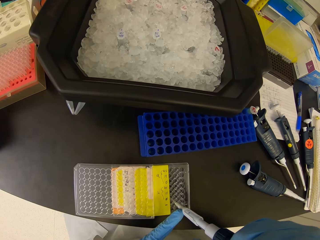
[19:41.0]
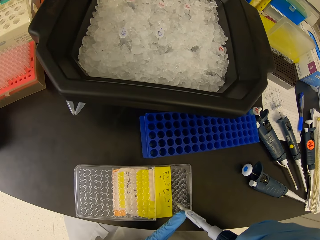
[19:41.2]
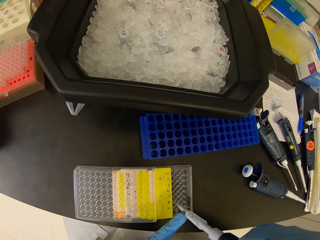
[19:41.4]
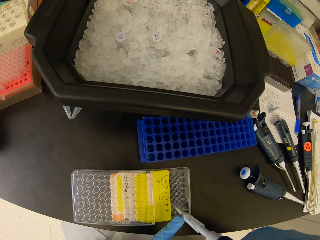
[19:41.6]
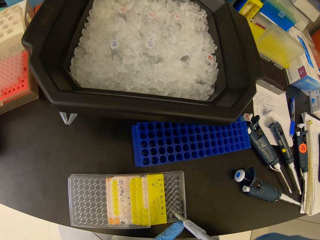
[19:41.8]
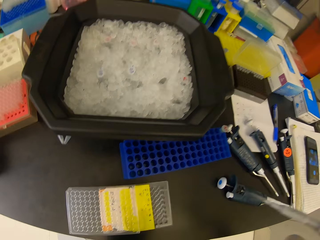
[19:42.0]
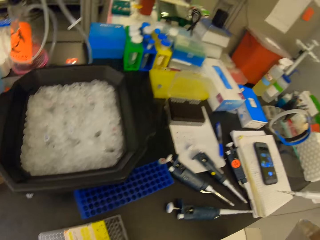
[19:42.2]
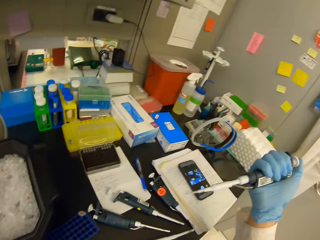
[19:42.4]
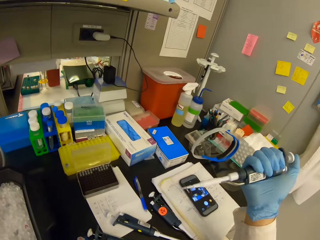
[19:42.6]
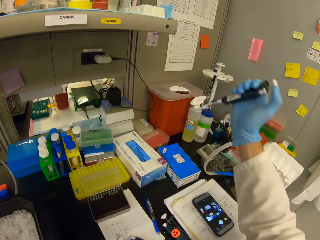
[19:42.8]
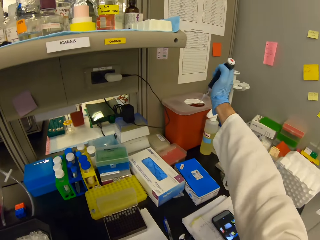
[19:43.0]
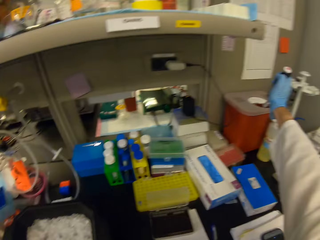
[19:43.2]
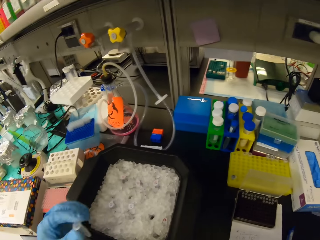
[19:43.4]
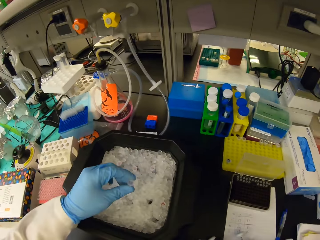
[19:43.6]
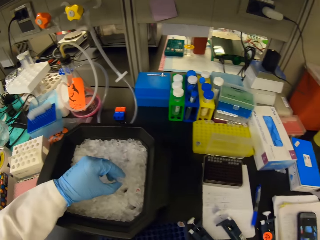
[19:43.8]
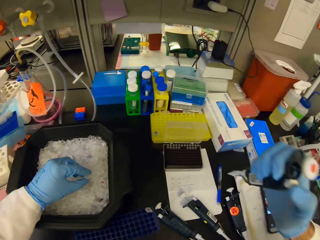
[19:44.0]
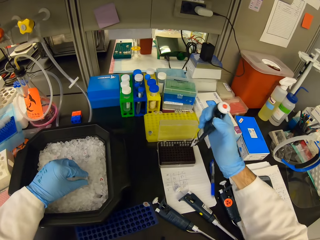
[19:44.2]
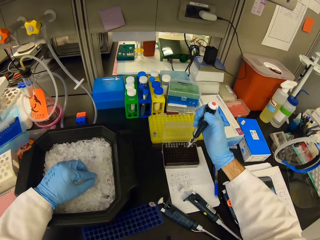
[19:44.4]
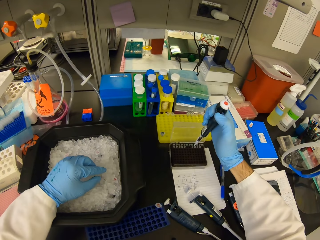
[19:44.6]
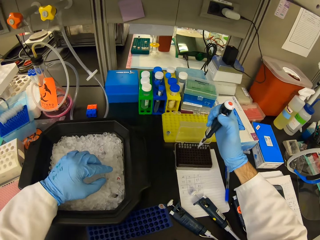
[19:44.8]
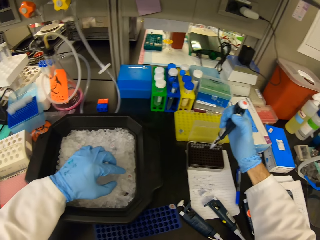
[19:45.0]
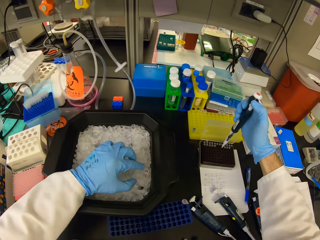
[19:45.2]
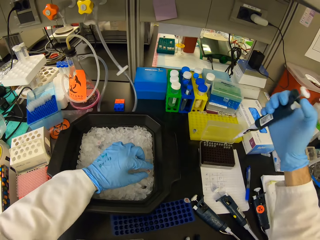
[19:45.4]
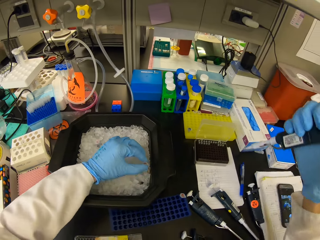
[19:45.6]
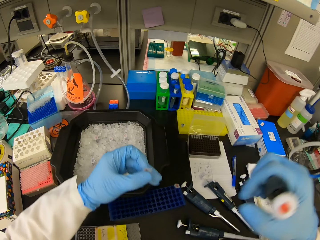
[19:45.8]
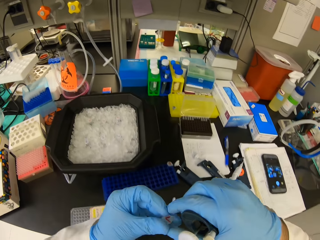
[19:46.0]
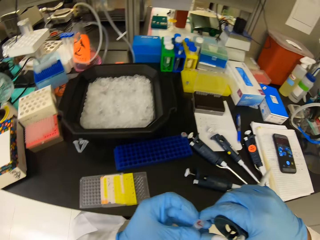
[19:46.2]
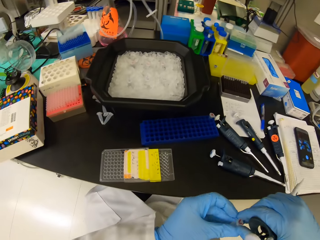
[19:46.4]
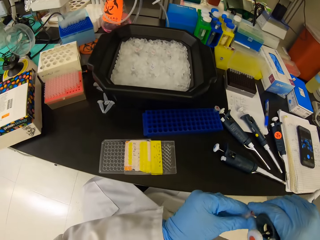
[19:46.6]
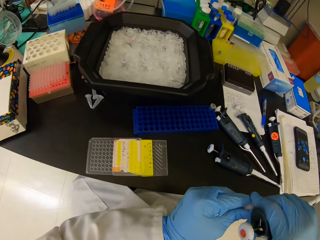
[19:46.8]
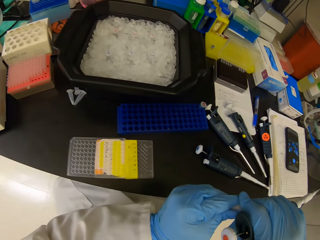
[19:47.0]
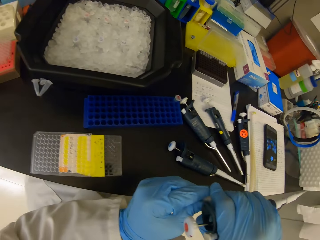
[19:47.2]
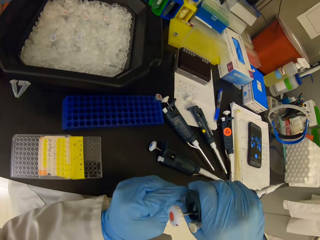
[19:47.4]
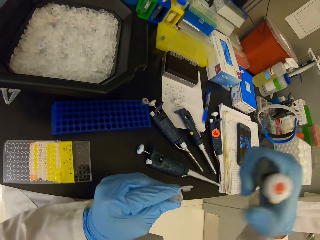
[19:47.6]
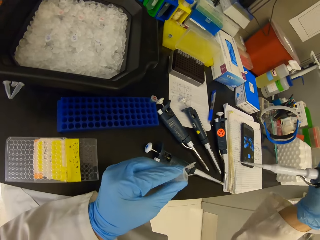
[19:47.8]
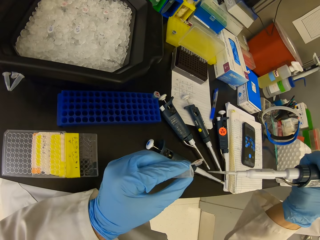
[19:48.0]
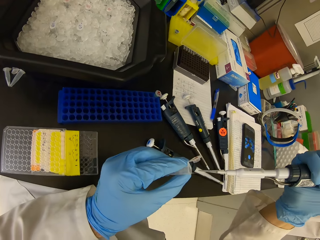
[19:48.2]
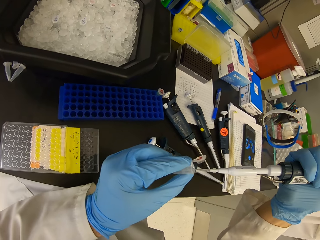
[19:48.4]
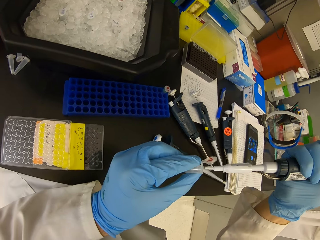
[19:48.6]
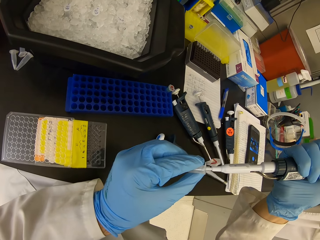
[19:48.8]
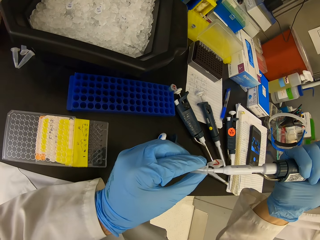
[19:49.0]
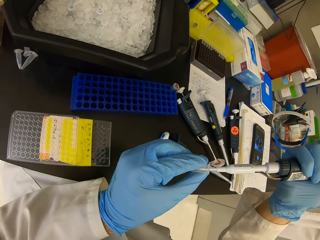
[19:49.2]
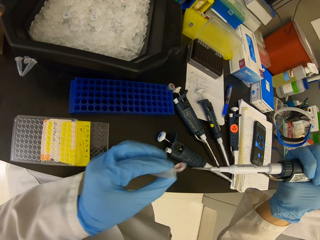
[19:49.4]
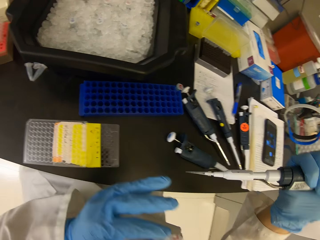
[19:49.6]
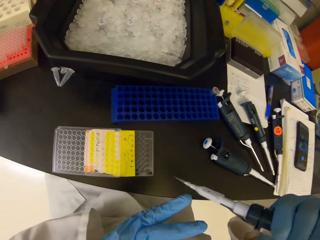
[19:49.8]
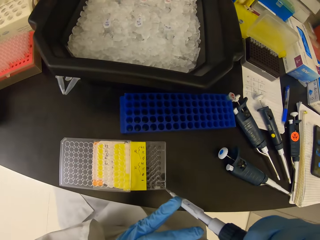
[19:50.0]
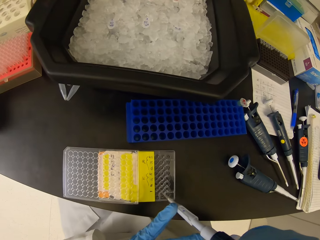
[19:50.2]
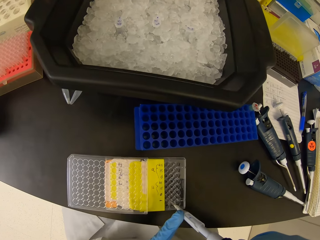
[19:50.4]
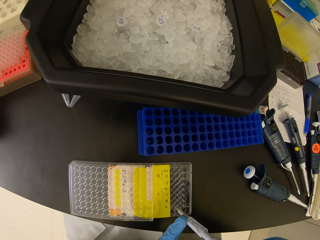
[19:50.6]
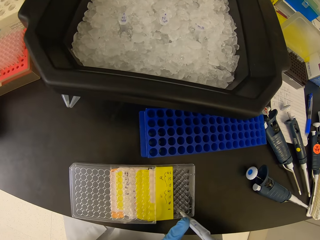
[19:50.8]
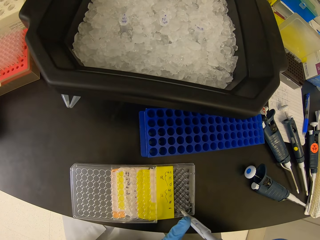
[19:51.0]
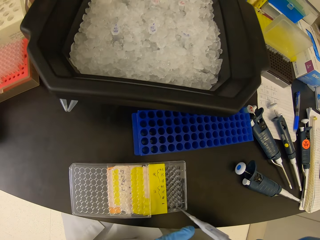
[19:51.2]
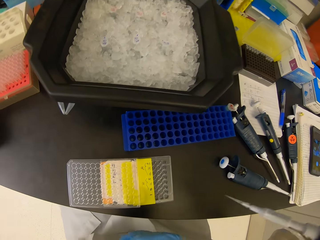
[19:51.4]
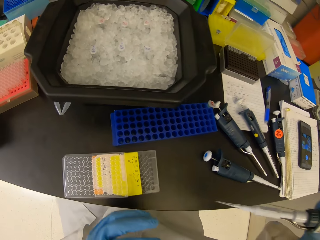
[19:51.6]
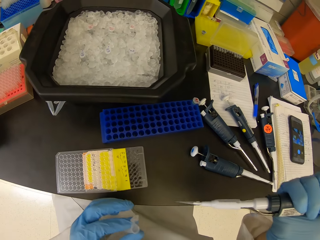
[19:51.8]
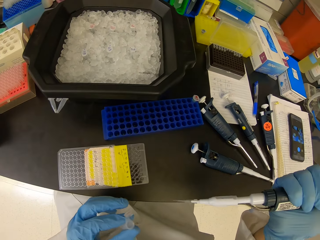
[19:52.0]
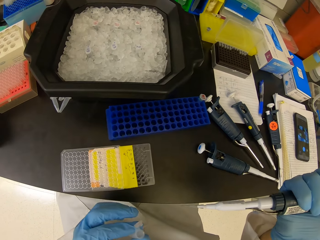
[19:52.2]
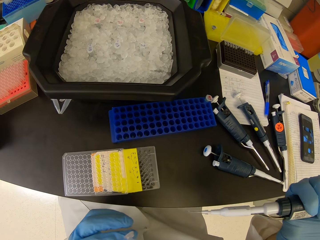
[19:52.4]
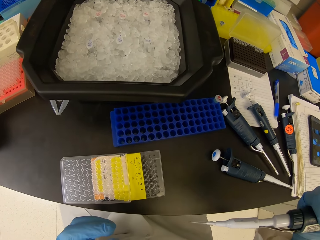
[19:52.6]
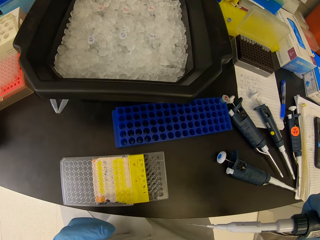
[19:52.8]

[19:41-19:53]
The camera wearer puts solution in the multi well plate. They insert the micropipette on the nest pipette tips. They throw the dropper pipette in the plastic bin. They put the test tube in the tray filled with ice cubes. They insert the dropper in the micropipette. They pick the test tube from the tray with ice cubes. They open the pipette. They open the test tube lid. They insert the micropipette in the pipette. They suck solution in the test tube. They put solution in the multi well plate. They insert the micropipette on the nest pipette tips.

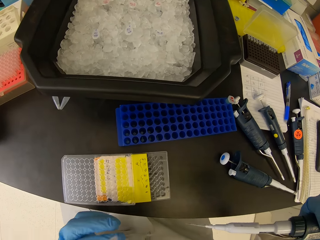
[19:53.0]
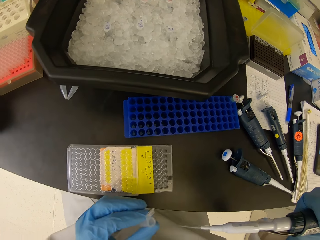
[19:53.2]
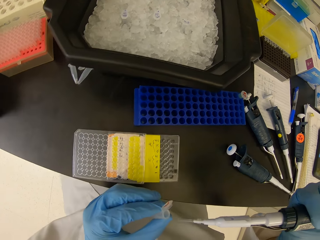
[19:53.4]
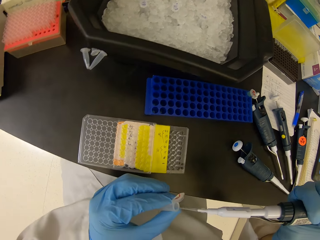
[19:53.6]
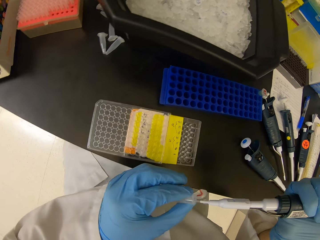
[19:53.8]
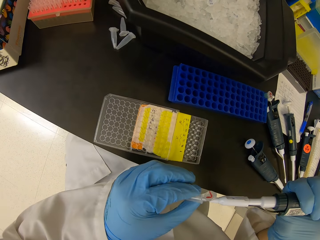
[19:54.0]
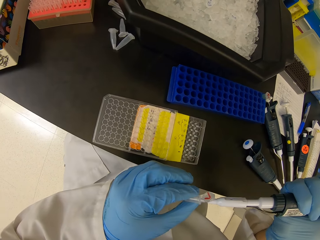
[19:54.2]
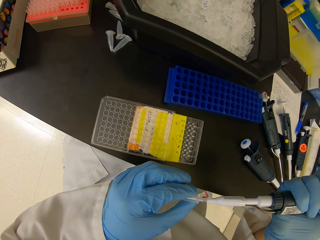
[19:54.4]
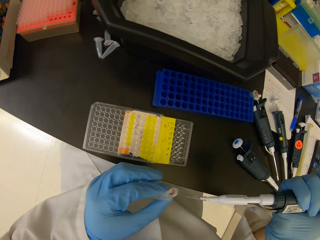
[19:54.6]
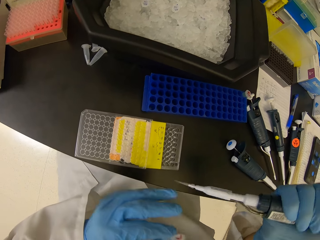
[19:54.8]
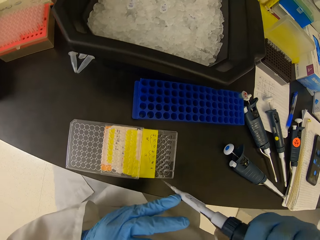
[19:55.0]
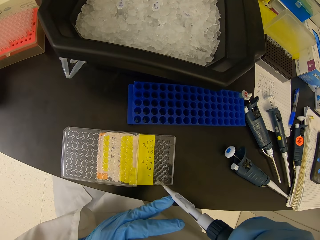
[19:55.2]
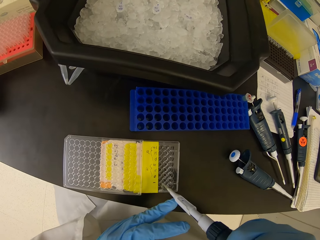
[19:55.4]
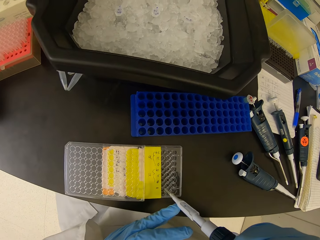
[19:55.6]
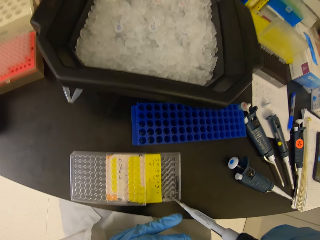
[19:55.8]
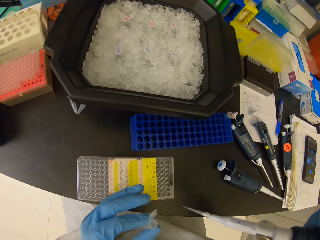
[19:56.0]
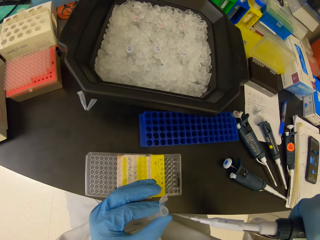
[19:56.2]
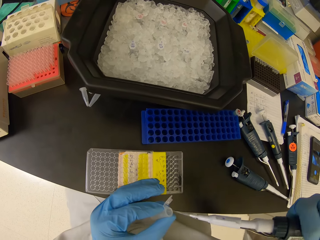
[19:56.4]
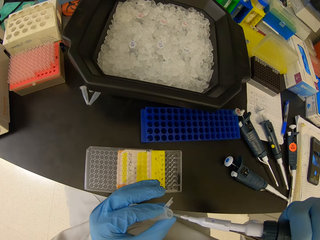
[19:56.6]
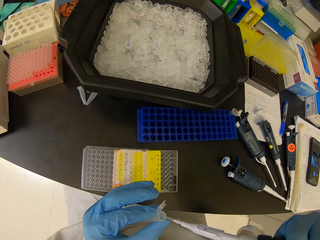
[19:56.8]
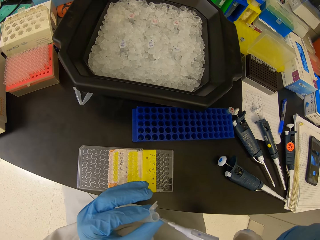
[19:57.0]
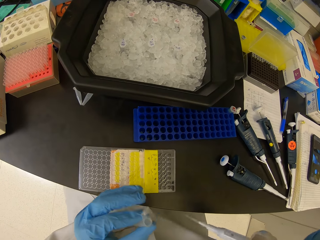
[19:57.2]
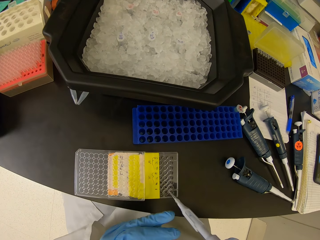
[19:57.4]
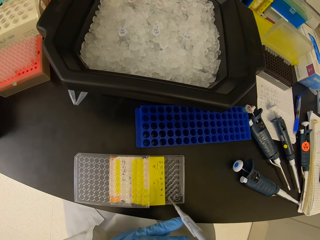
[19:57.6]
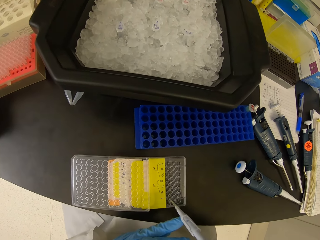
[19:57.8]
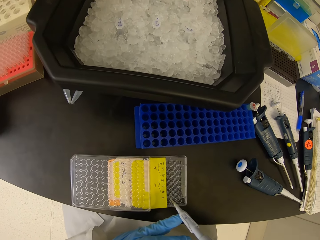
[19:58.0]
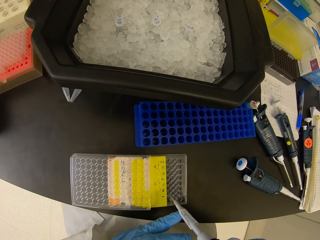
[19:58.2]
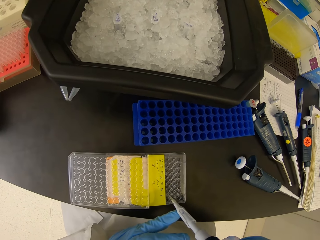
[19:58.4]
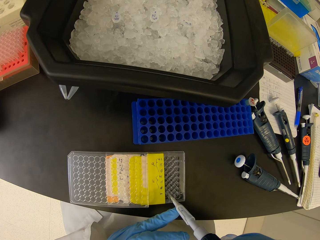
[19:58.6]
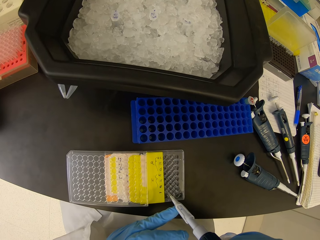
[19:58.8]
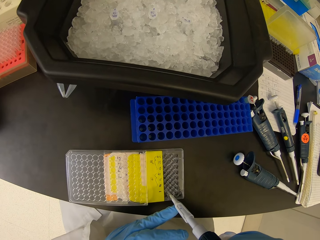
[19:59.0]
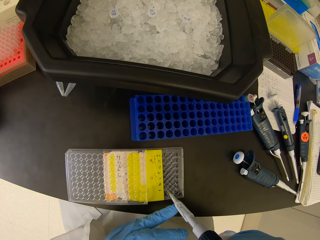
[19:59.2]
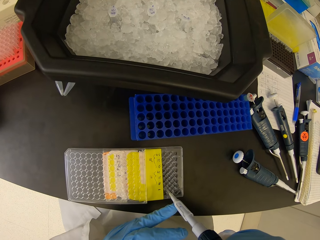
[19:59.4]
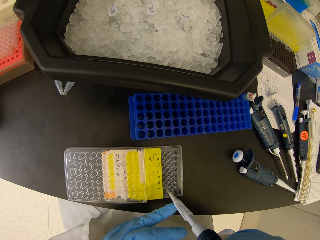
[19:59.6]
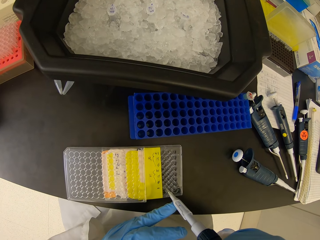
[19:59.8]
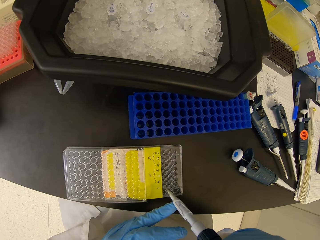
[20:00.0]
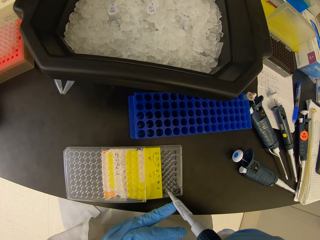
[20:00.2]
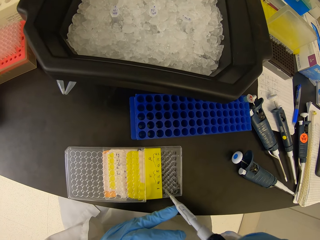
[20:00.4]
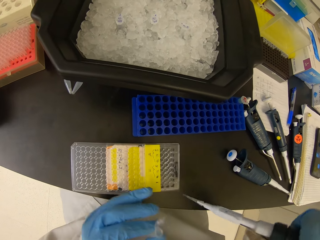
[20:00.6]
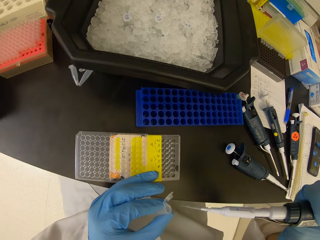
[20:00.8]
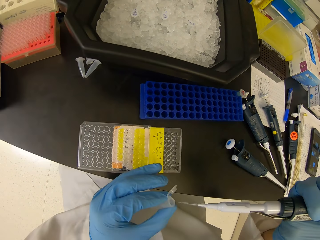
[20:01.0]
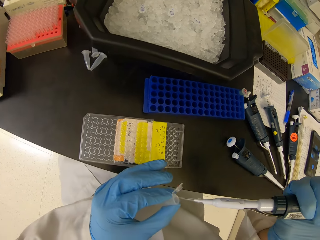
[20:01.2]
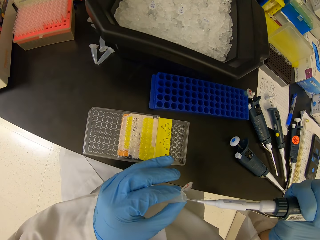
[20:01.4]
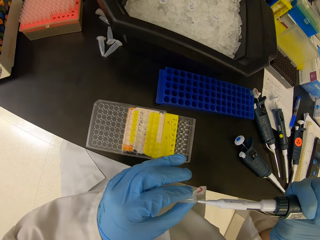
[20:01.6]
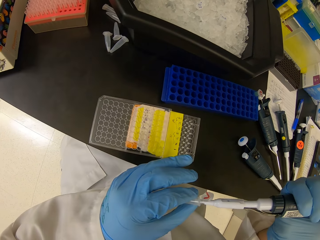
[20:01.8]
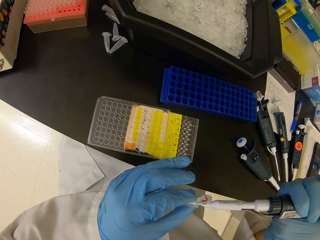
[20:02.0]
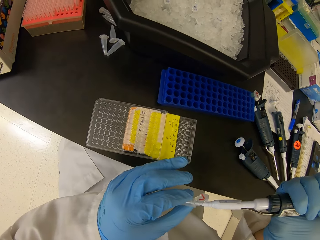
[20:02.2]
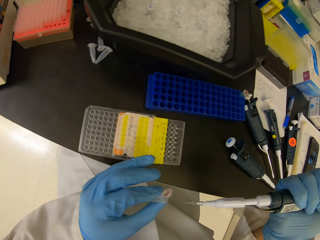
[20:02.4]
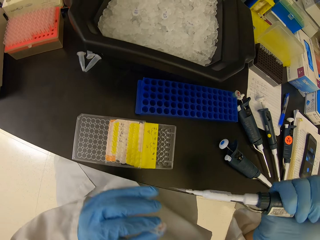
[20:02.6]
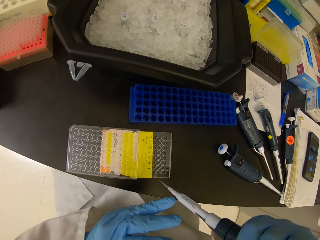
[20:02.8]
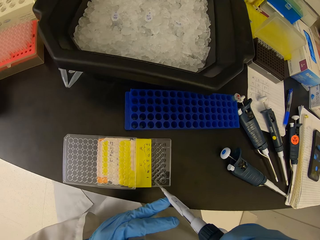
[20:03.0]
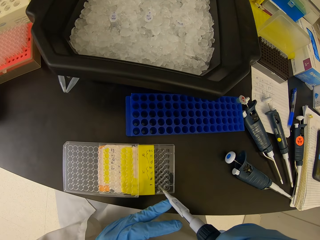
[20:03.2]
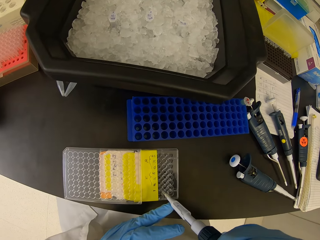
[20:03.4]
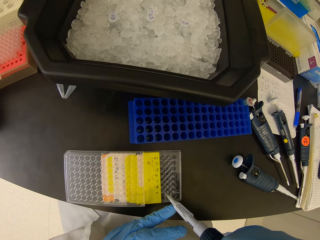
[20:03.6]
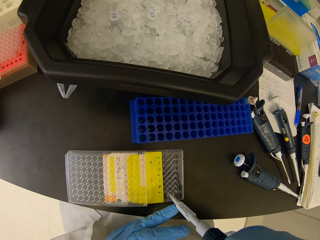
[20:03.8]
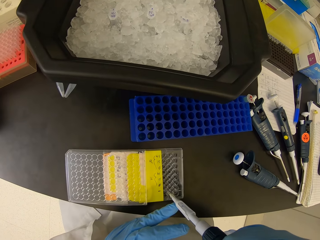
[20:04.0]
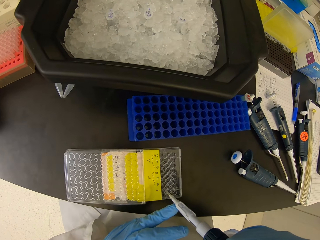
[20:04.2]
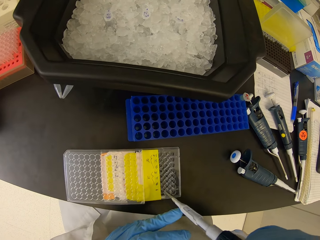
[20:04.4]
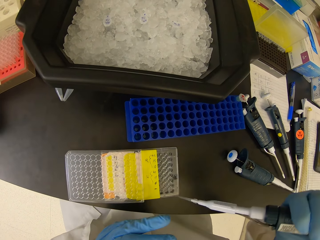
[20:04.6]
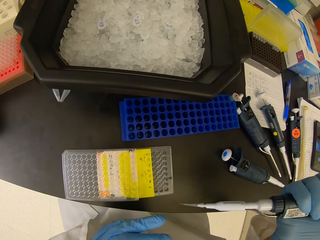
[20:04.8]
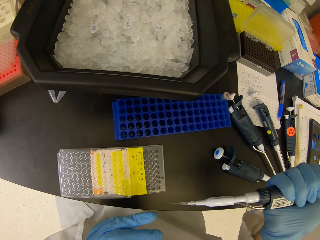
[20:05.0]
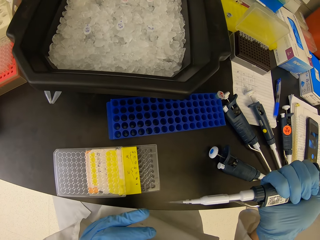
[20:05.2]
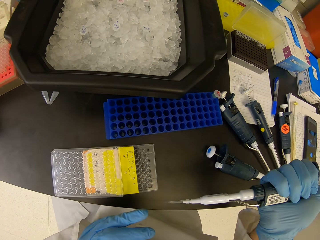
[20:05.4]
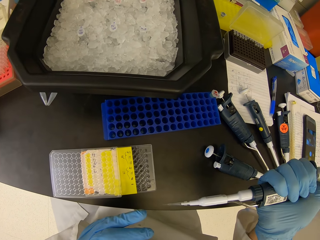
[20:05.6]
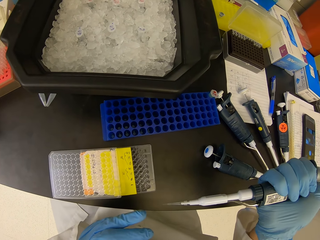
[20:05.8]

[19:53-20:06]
The camera wearer sucks solution in the test tube. They insert the micropipette in the pipette. They put solution in the multi well plate. They insert the micropipette on the nest pipette tips. They insert the micropipette in the pipette. They insert the micropipette on the nest pipette tips. They insert the micropipette in the pipette. They suck solution in the test tube. They insert the micropipette on the nest pipette tips. They put solution in the multi well plate.
